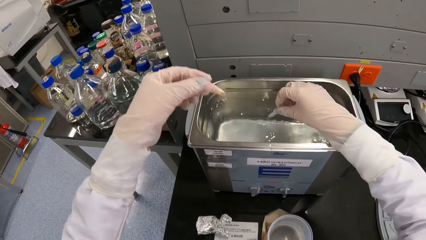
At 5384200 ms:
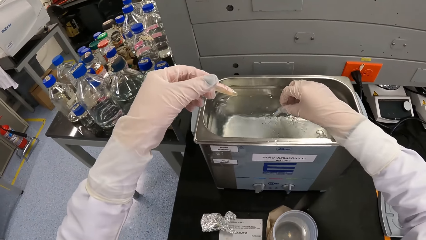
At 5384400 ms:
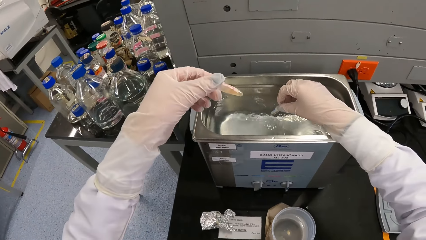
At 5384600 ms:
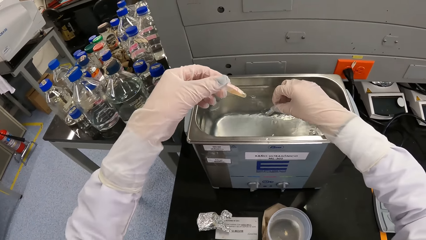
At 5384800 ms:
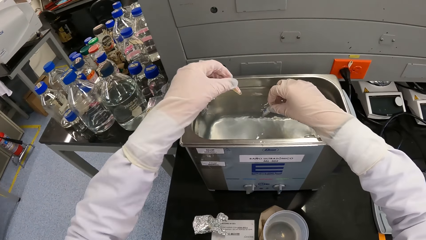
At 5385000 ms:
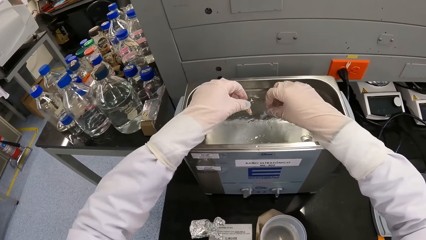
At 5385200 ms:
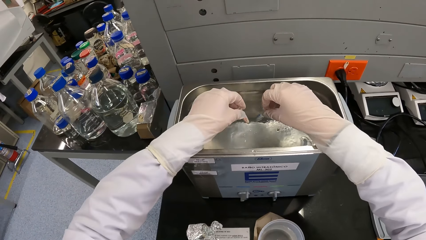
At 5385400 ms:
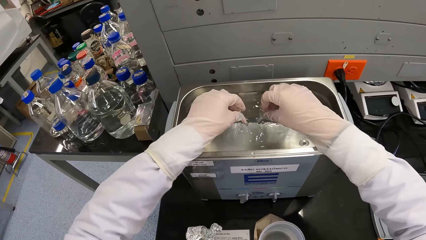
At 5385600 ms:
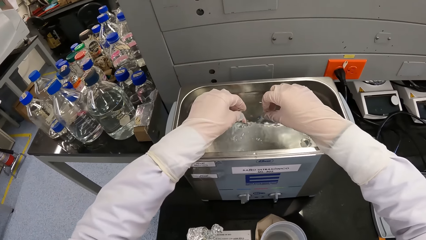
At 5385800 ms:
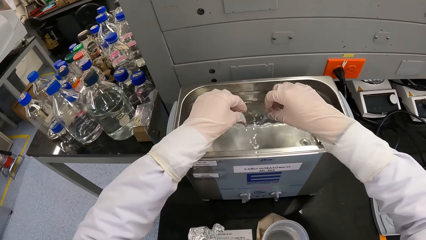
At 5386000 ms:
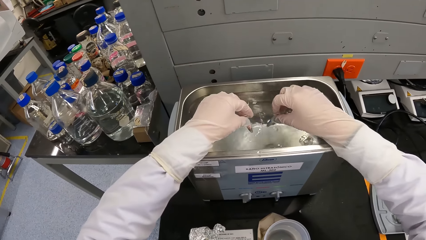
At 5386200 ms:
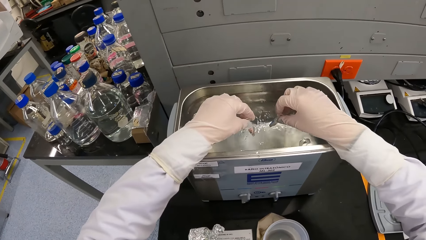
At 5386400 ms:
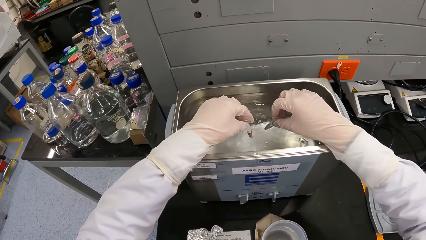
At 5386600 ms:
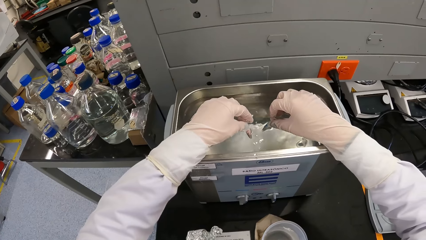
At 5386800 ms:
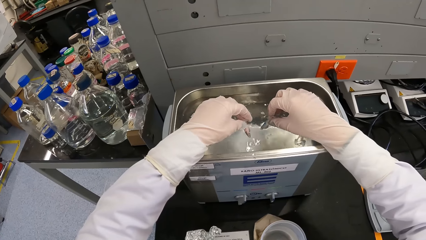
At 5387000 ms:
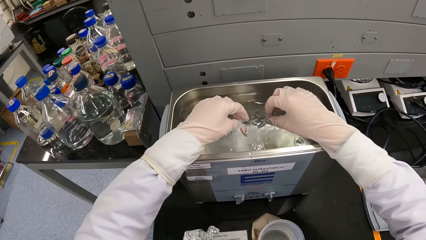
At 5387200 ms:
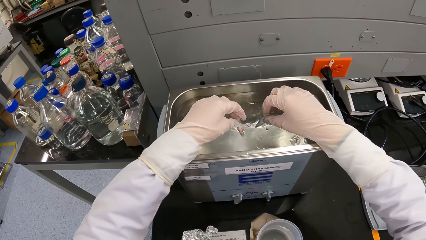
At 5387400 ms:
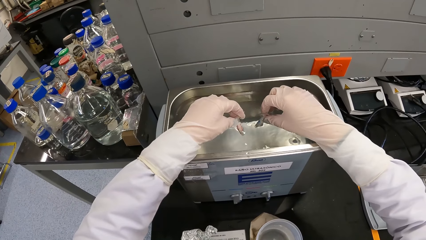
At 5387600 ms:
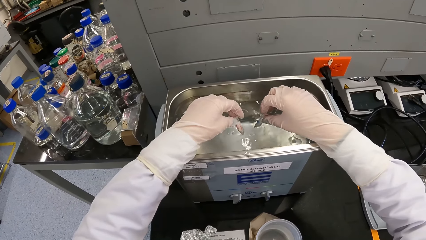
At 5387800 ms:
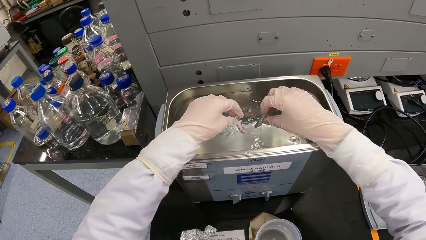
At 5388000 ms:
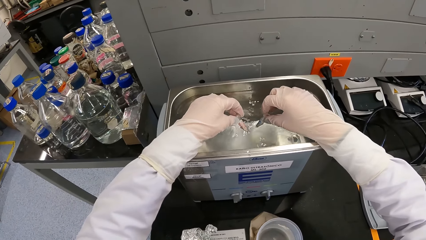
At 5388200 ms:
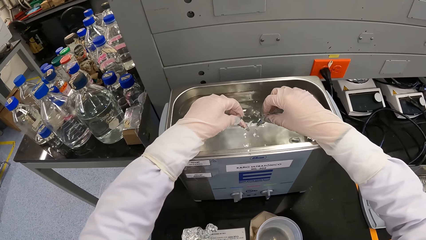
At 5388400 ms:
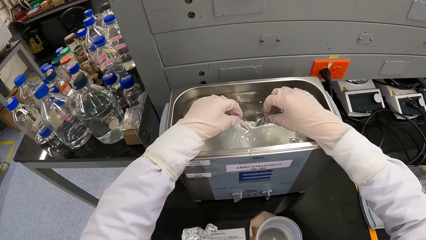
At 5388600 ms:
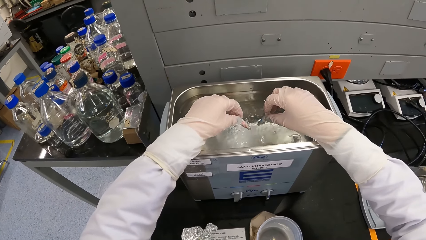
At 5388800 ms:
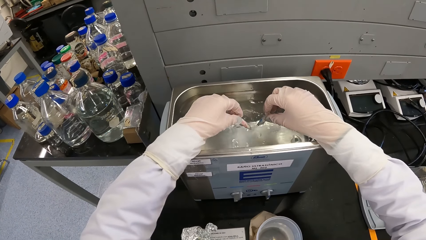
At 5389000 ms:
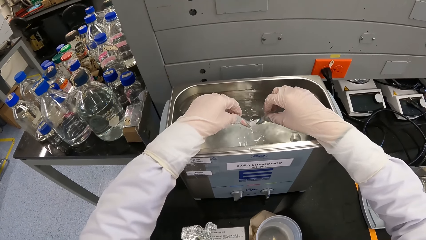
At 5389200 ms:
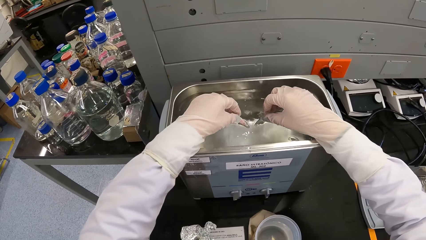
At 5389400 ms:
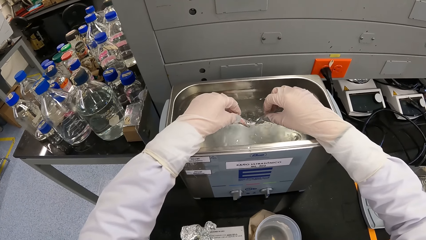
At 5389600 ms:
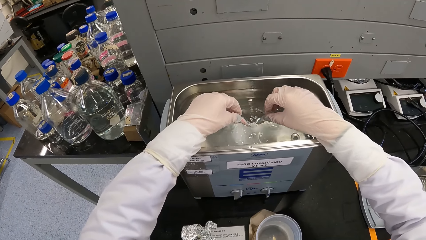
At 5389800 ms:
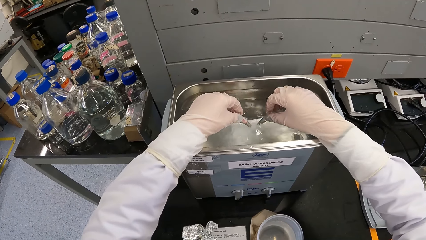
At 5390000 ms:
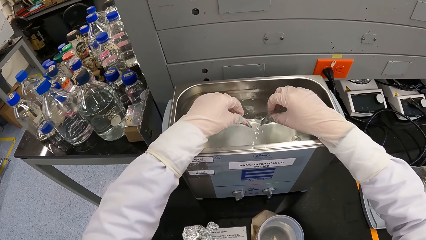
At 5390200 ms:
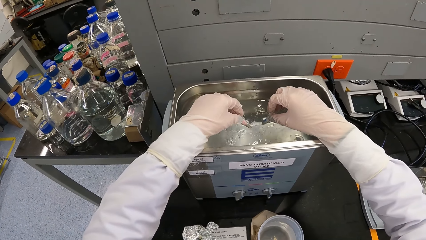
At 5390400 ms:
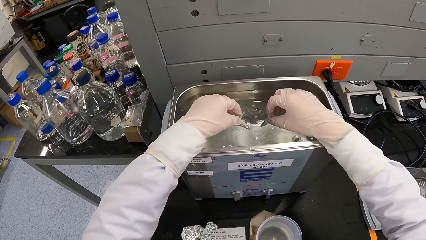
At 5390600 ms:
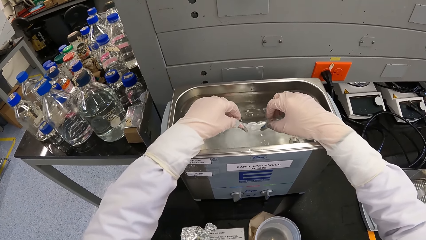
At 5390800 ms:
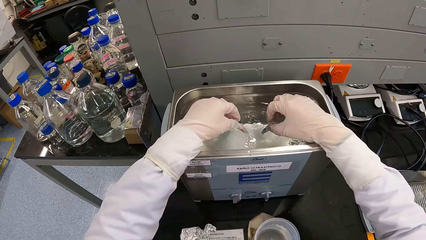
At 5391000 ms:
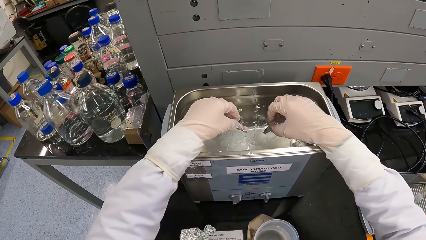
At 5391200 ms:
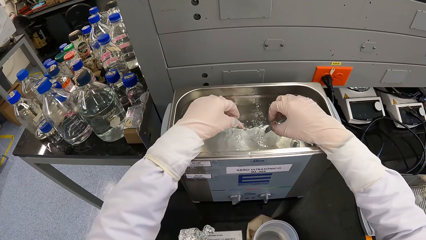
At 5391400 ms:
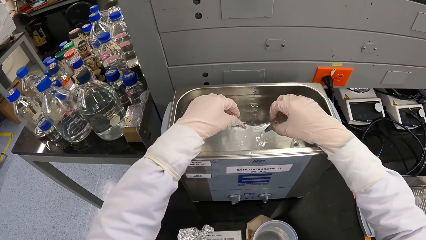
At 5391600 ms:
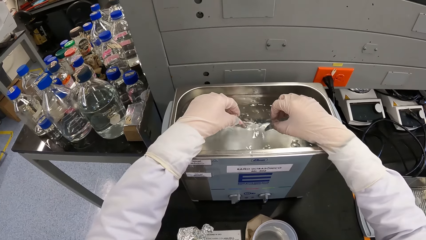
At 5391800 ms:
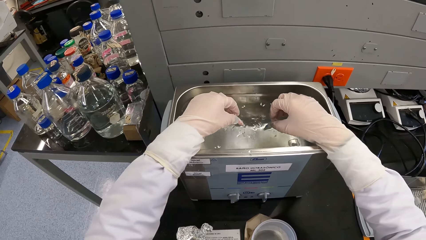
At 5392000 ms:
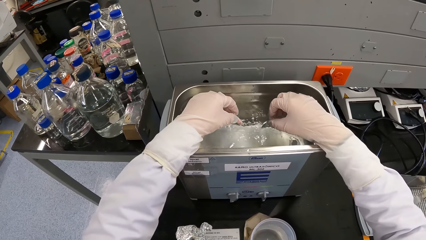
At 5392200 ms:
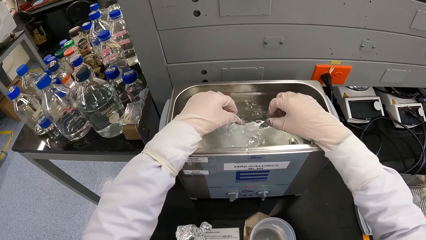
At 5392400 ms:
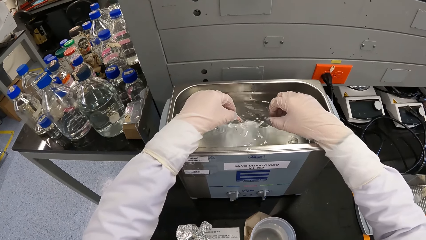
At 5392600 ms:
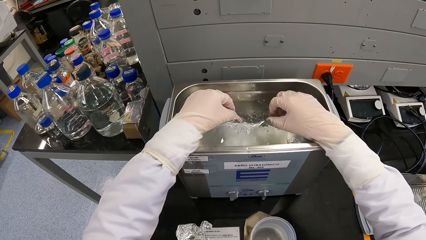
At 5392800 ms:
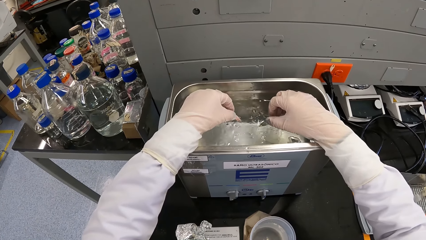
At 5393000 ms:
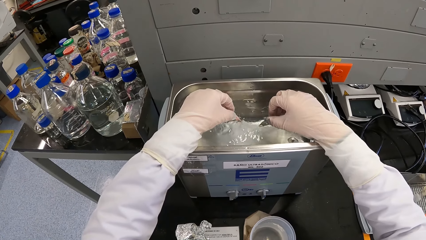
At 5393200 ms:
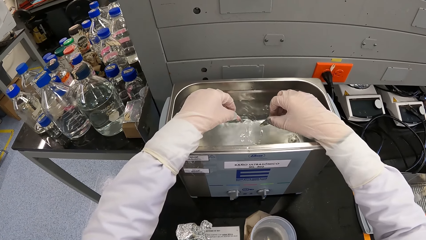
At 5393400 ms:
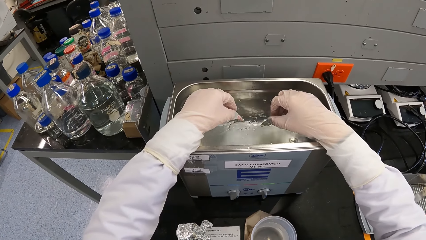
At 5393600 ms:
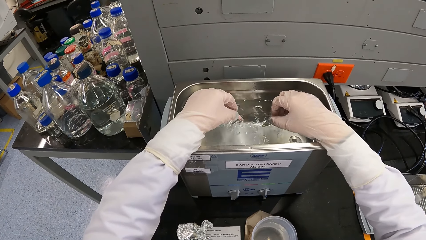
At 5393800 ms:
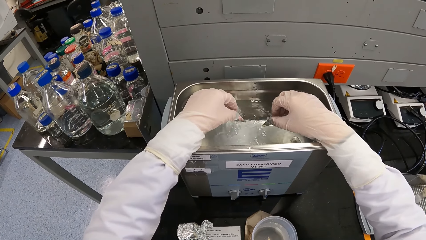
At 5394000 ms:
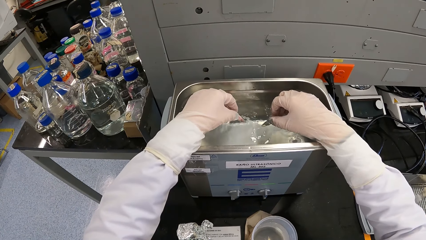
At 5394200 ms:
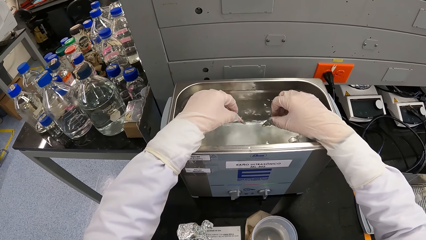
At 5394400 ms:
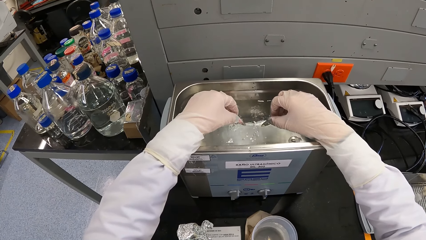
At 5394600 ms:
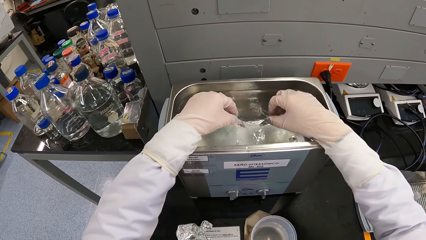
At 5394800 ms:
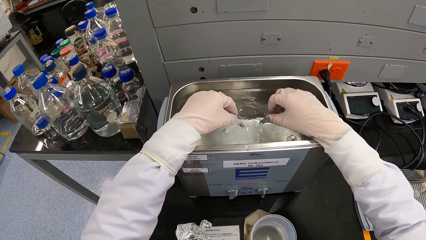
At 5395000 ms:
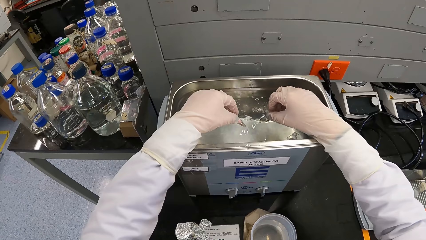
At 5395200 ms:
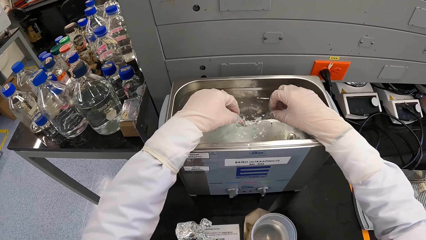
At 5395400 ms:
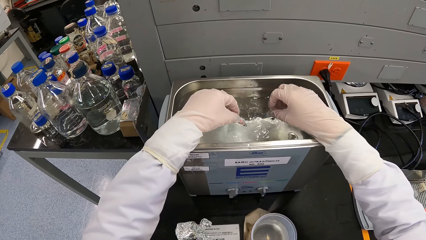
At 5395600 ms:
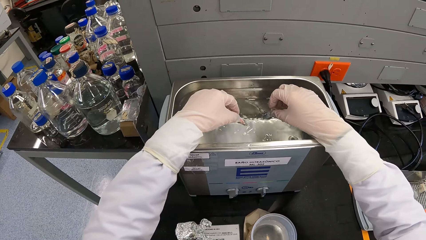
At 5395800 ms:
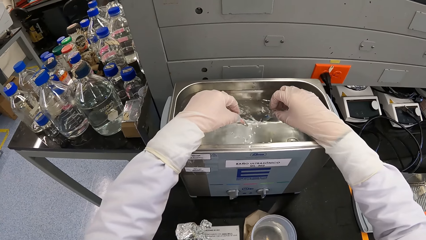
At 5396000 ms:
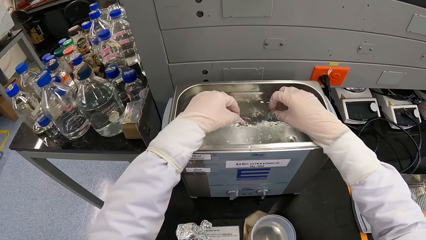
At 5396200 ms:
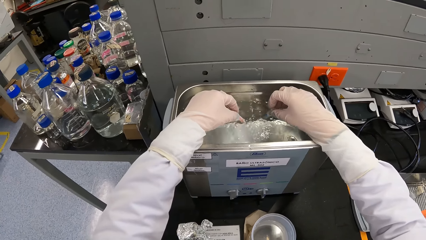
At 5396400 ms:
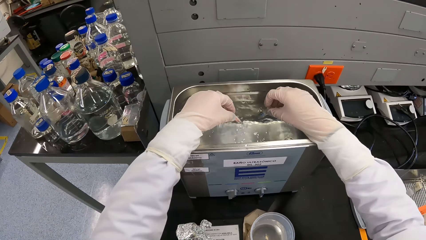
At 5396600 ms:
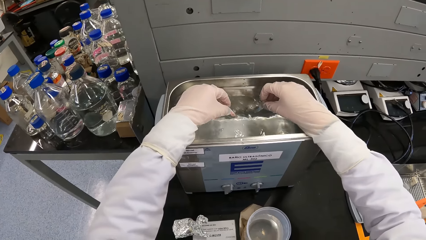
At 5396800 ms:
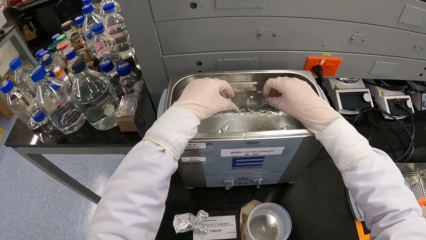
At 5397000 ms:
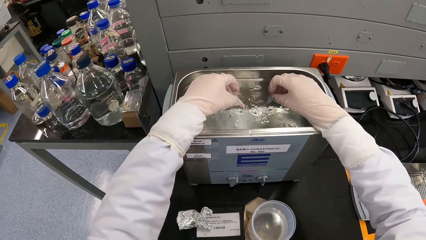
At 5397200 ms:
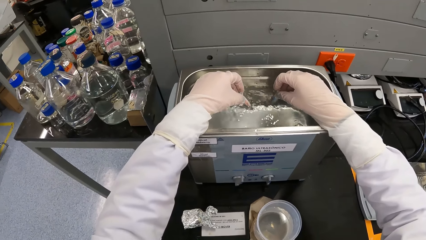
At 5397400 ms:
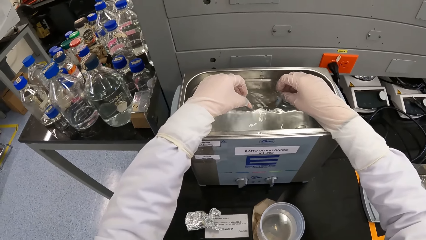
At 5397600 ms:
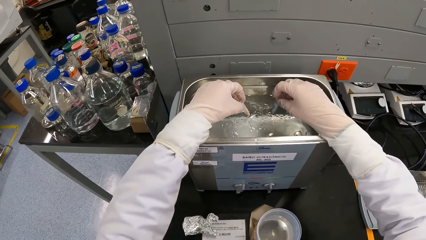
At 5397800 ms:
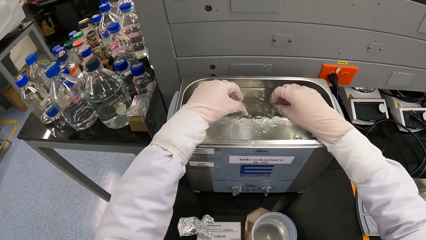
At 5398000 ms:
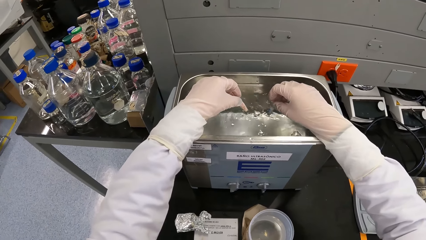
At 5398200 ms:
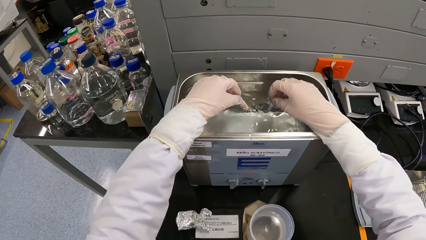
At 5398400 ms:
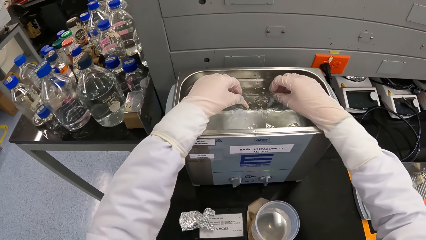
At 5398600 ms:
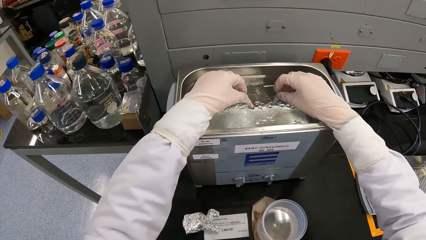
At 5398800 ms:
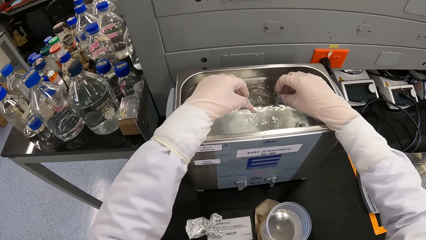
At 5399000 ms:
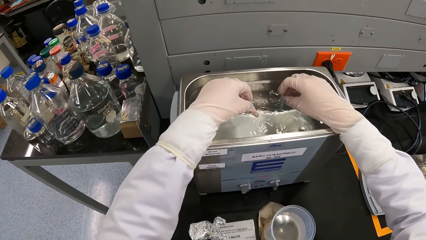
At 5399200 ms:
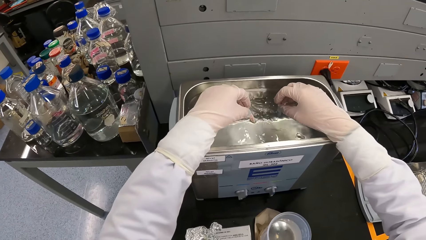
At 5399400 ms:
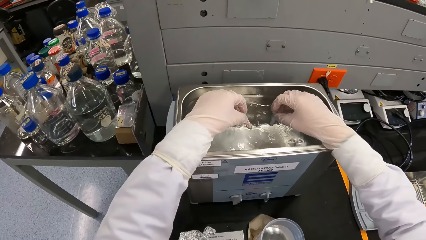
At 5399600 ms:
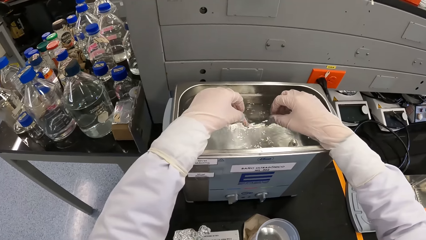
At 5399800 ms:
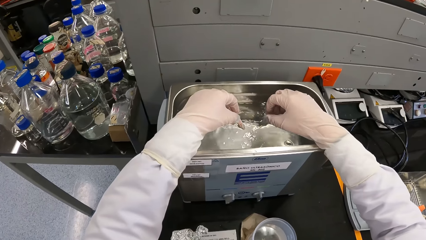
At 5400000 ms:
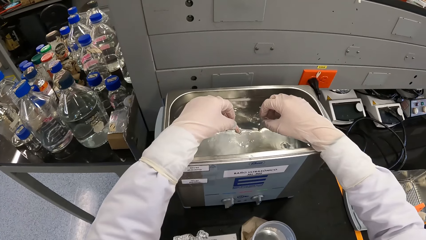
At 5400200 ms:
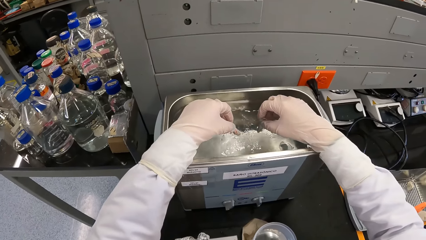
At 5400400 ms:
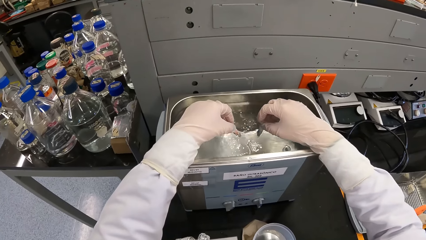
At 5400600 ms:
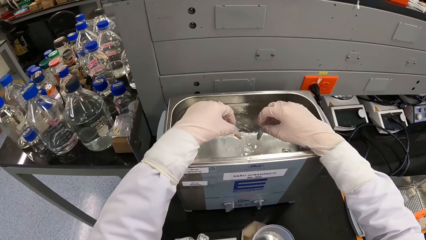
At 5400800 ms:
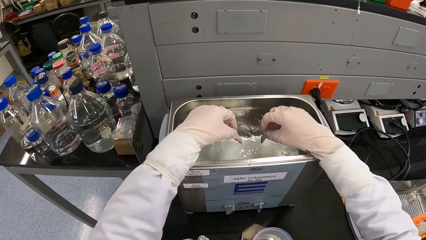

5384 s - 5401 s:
The camera wearer shakes the vial in her left hand. She places the vial into the ultrasonic bath machine with her left hand.
